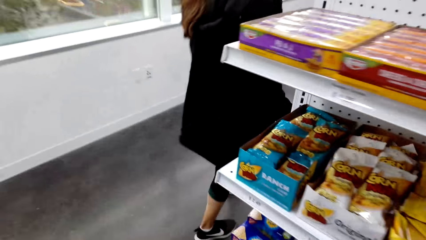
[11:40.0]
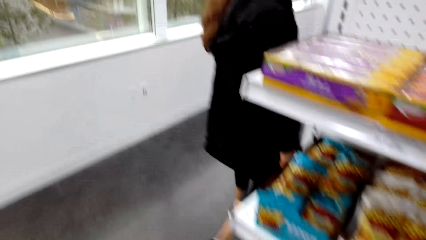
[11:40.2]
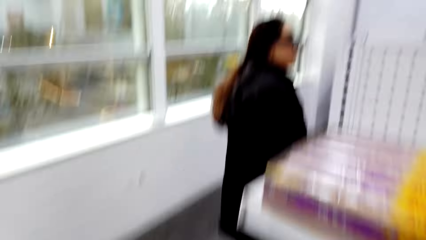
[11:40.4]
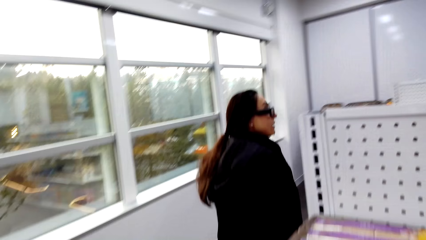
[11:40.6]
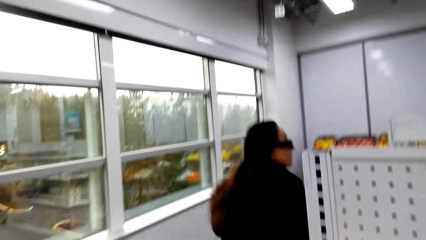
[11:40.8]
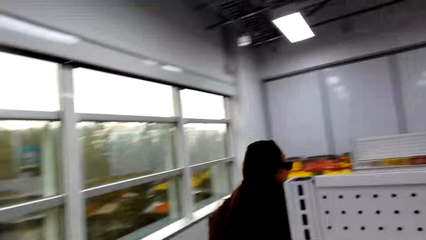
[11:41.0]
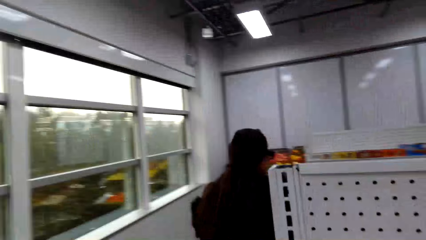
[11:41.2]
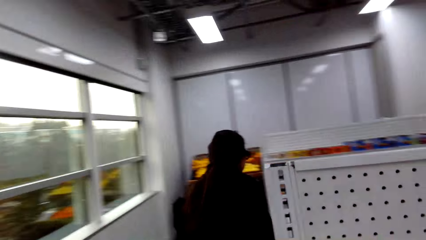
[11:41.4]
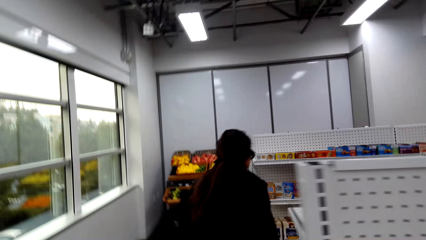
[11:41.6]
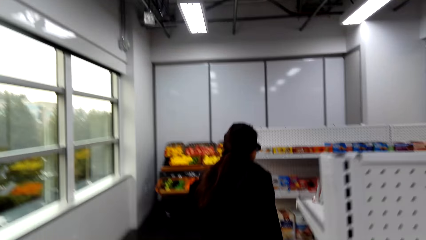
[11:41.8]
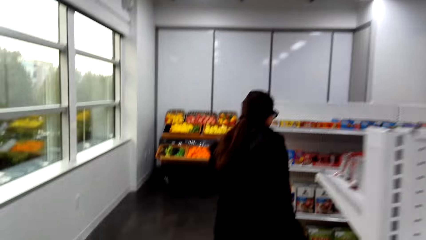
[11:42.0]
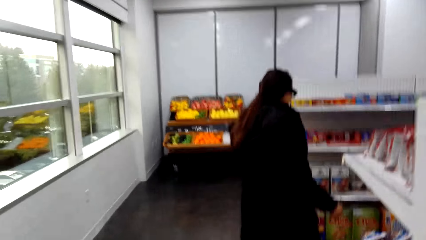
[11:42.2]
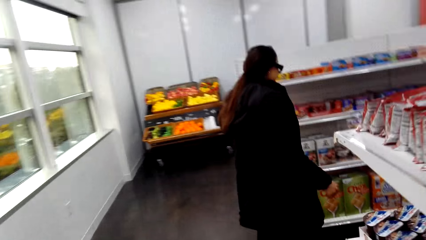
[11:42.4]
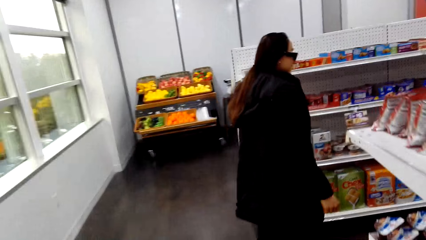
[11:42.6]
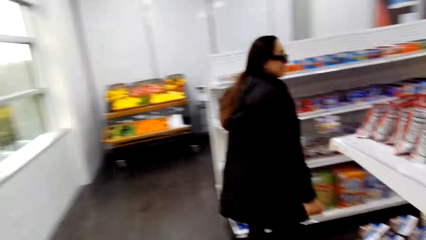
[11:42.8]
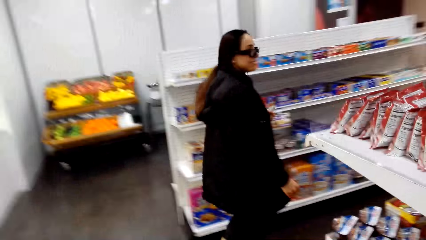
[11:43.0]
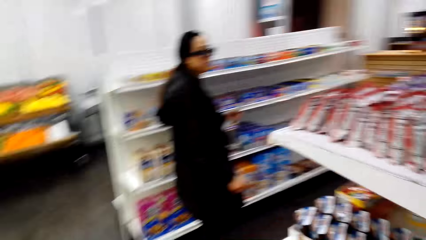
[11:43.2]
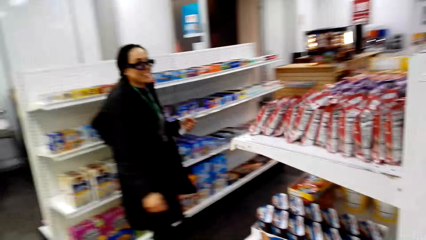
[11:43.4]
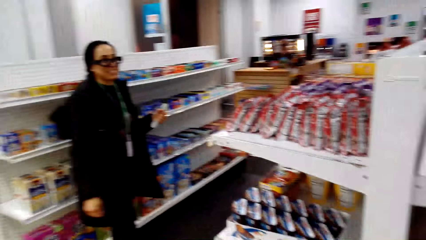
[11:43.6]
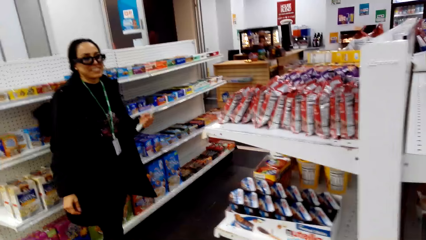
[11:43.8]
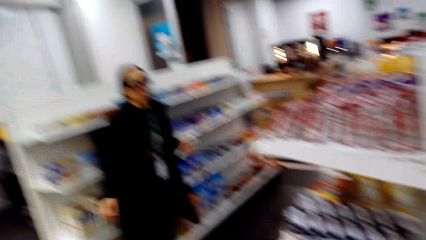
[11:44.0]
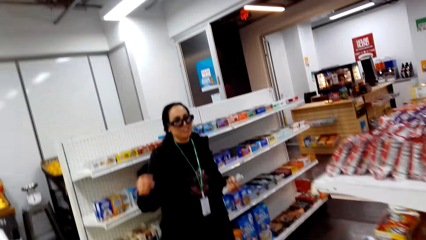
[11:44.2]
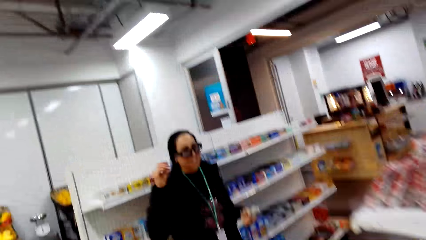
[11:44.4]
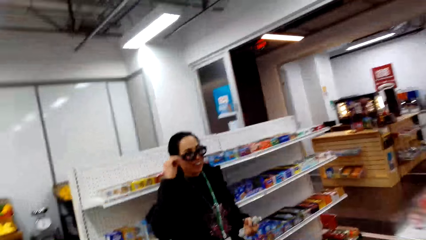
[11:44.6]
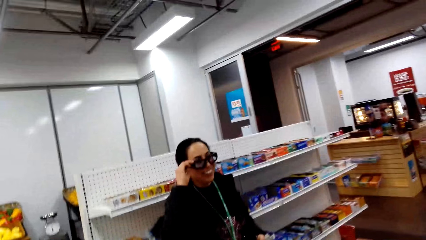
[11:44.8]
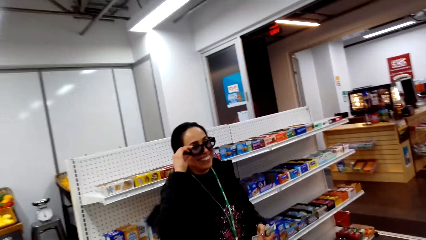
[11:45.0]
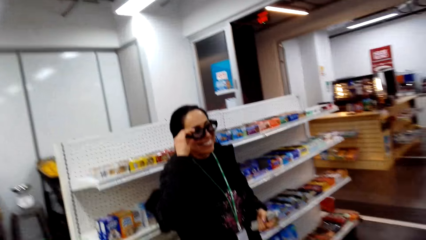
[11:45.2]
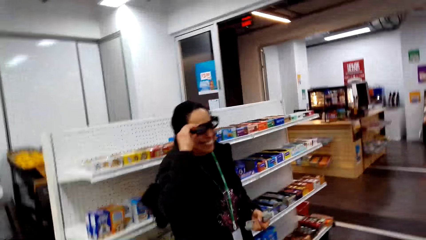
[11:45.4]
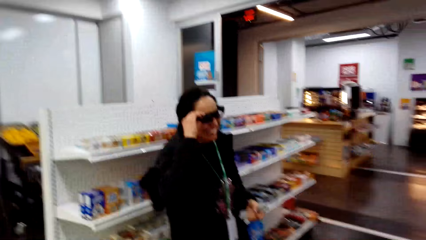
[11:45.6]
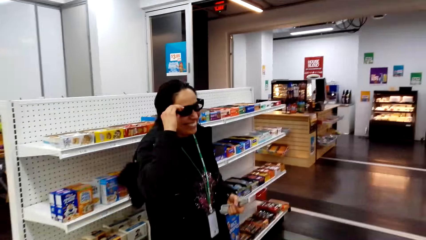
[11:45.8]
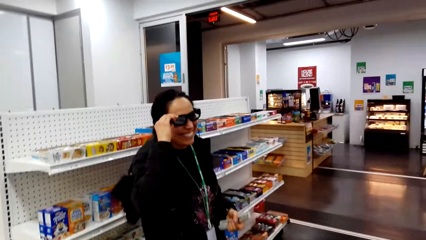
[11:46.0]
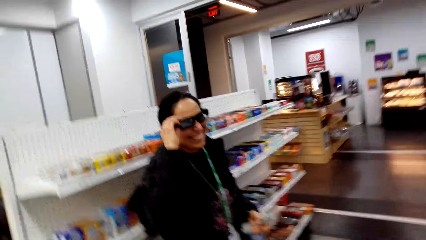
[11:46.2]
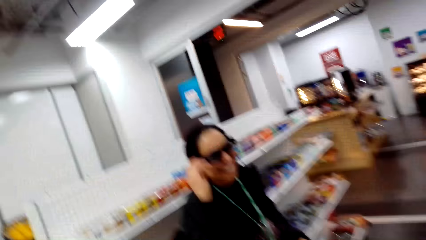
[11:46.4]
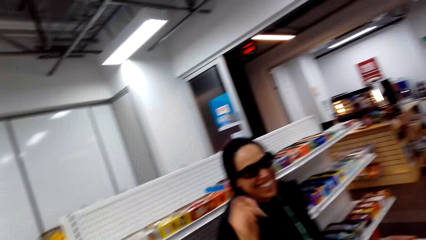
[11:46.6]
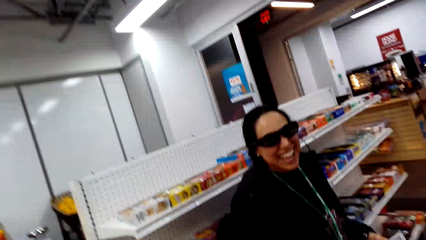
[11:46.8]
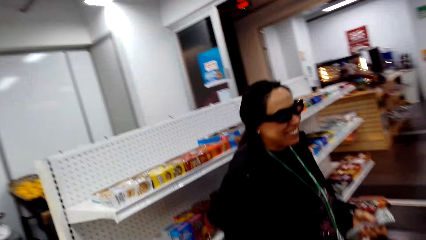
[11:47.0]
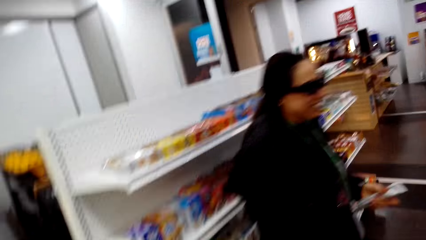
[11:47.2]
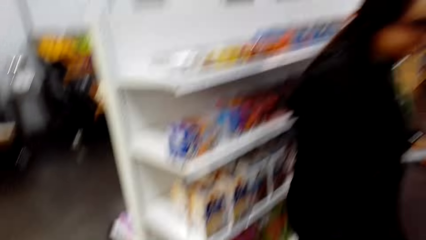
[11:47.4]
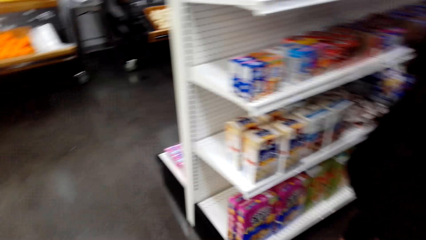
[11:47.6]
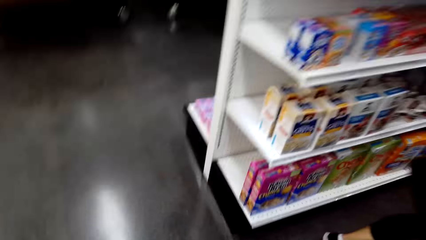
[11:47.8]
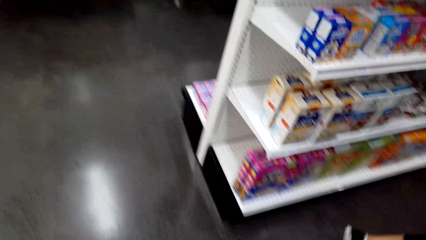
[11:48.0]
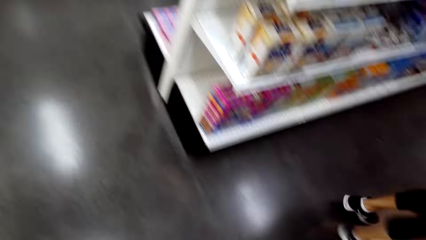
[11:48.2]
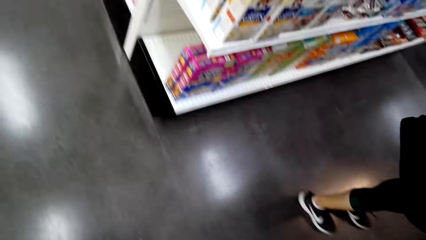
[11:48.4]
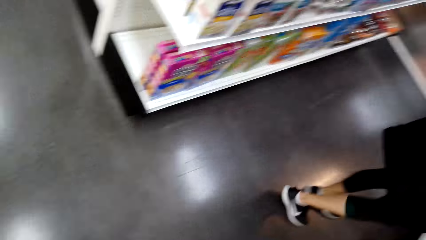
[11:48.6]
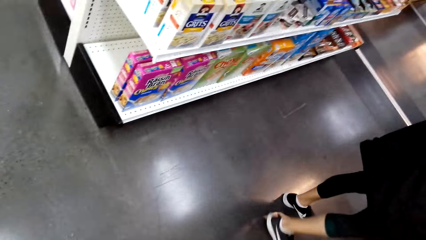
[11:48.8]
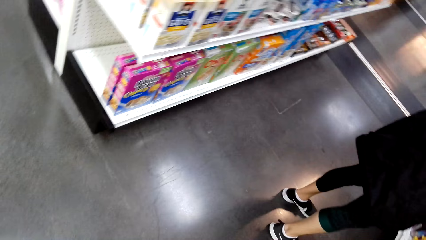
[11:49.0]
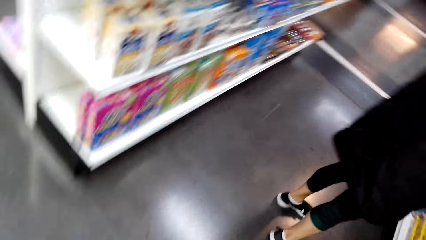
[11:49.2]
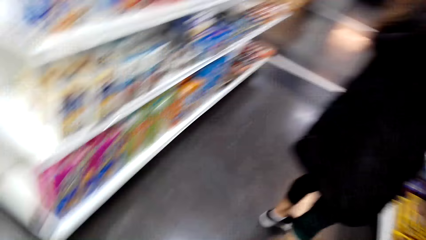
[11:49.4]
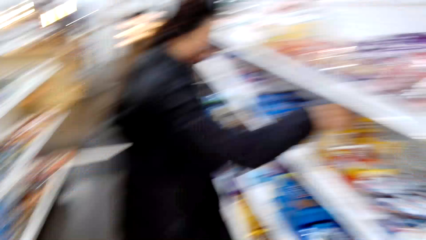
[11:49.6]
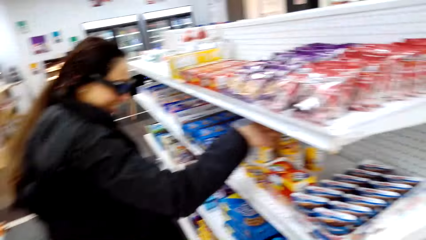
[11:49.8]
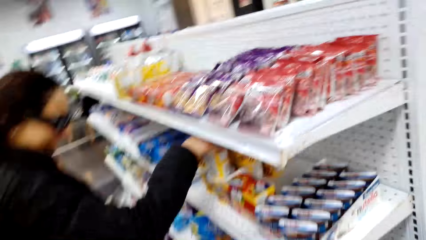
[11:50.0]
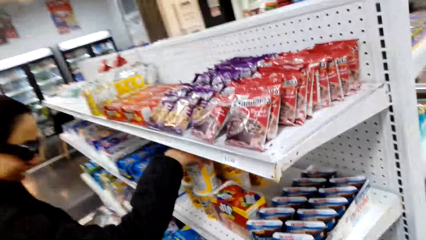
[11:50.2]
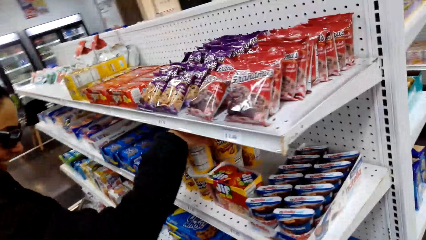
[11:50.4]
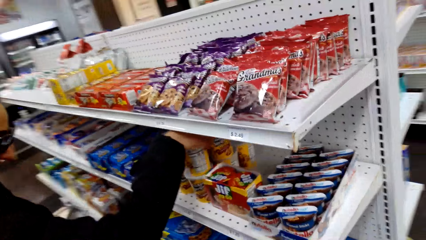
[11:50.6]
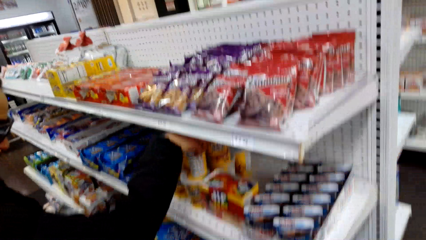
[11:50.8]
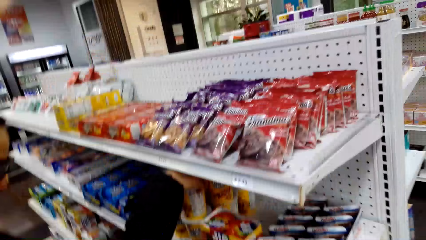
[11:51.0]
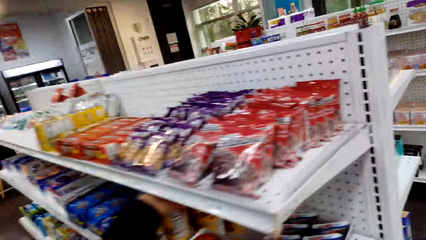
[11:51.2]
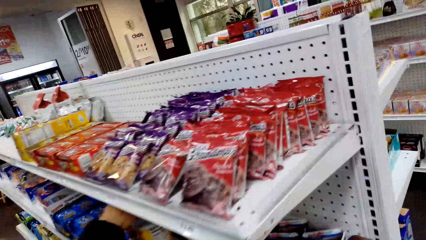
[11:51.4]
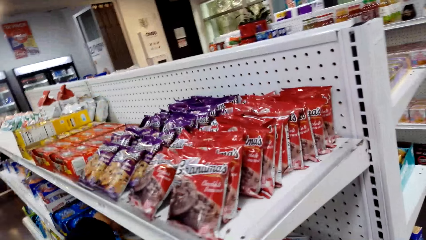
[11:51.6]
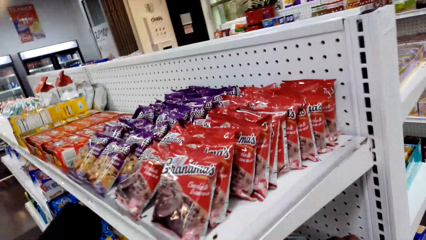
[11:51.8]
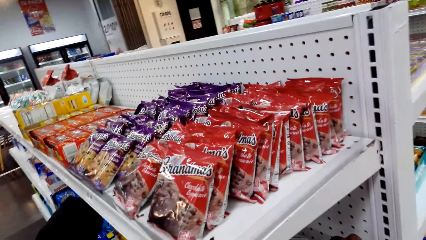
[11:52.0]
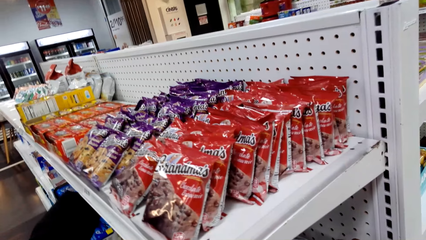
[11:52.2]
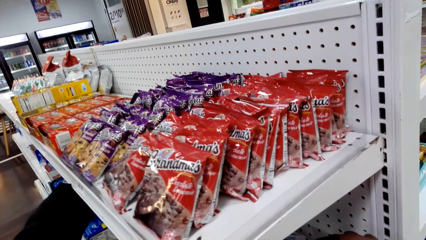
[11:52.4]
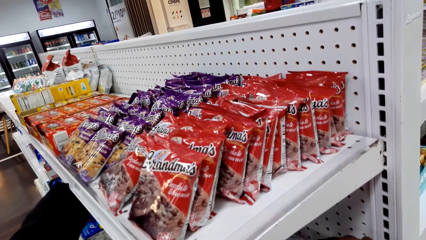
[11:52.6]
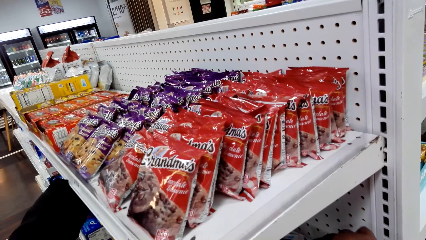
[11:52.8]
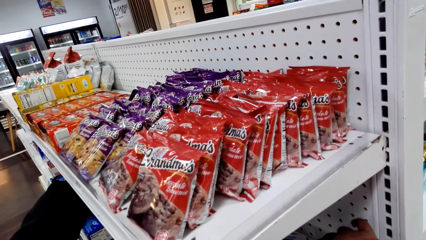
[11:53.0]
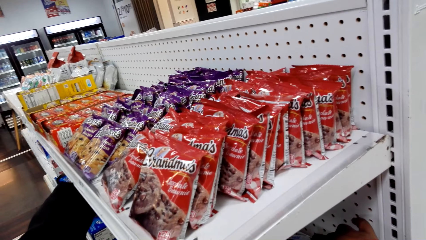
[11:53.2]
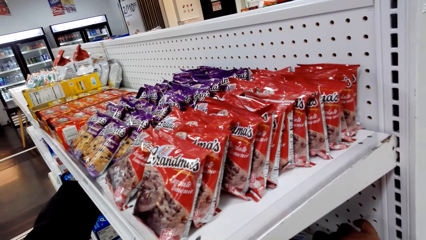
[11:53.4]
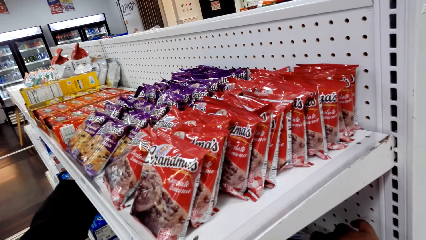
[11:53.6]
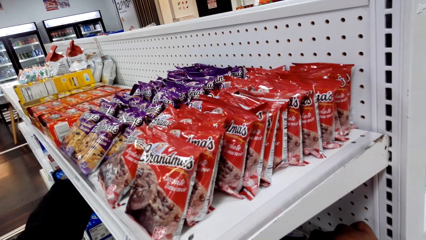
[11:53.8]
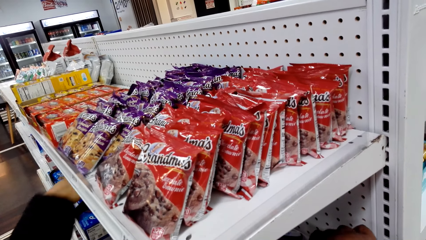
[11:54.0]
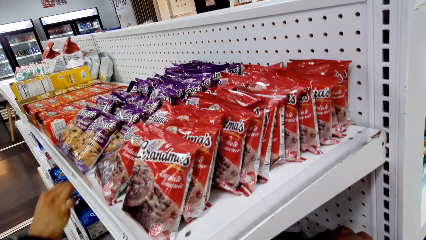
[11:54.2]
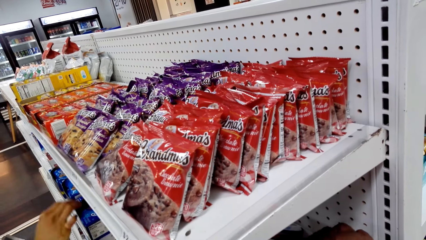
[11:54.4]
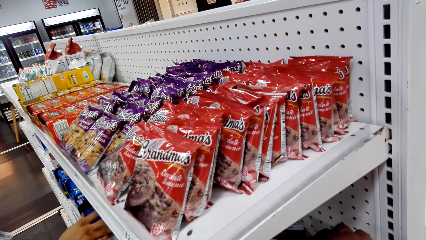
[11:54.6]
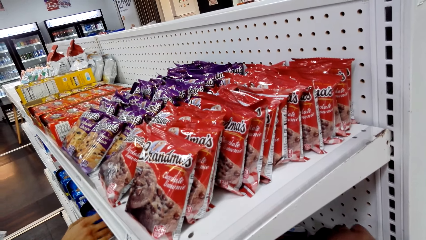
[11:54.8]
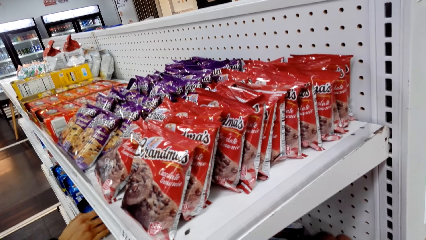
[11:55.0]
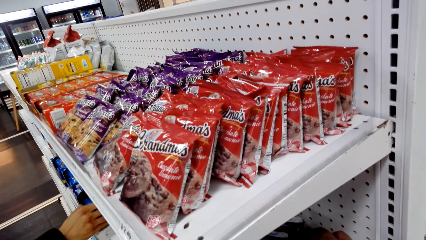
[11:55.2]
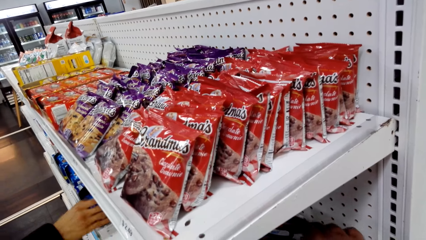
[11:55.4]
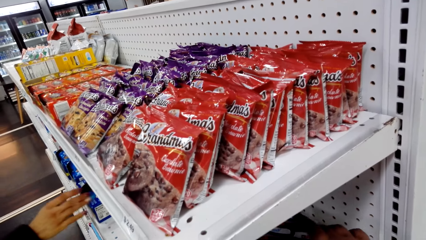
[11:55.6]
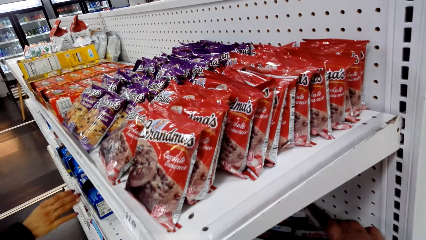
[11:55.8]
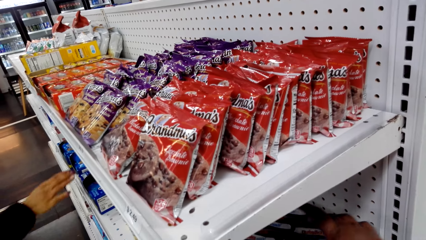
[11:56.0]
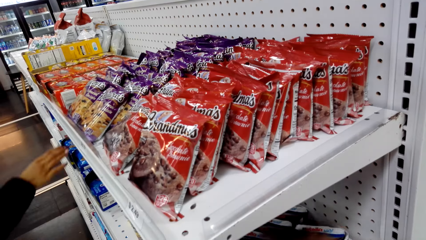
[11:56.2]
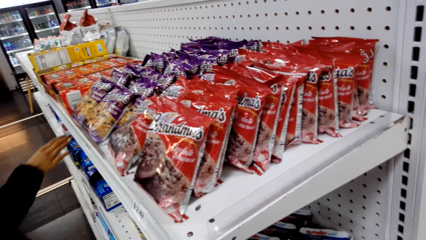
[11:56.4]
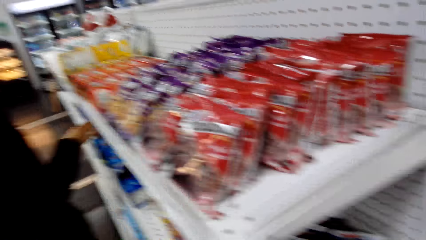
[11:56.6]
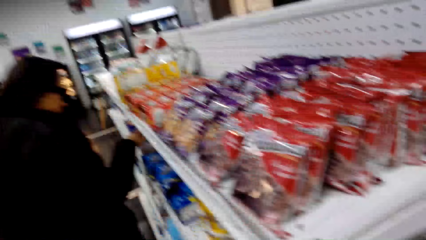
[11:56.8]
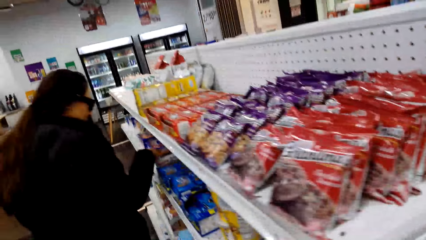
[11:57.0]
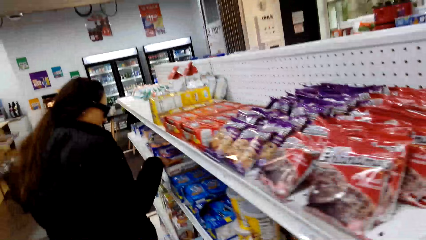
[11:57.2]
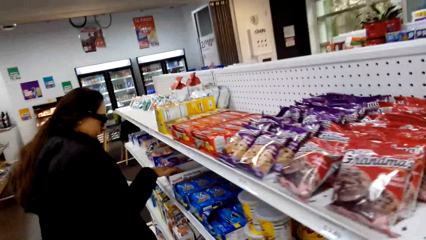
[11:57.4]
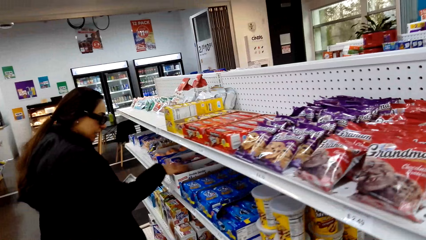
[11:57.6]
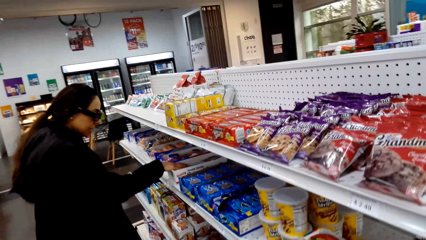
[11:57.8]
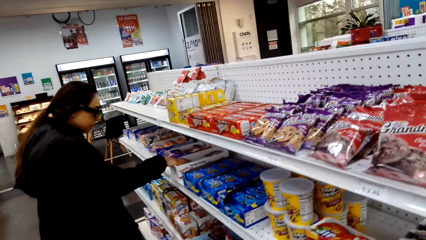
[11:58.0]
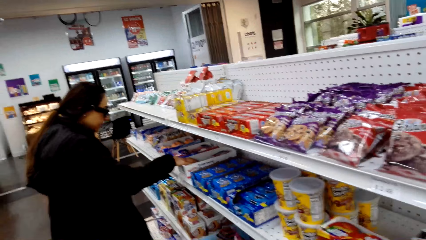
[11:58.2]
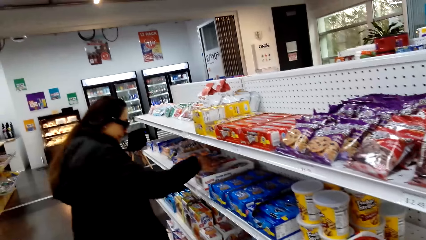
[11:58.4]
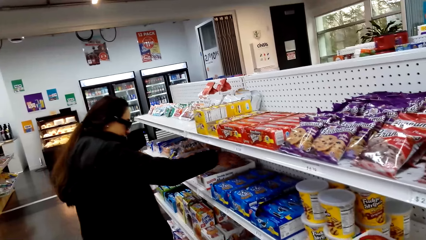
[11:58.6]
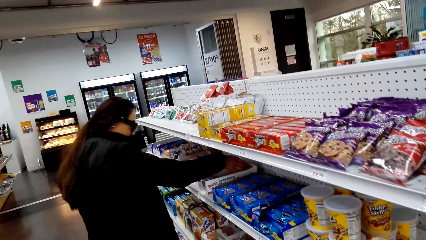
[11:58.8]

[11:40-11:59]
The camera wearer walks around. They converse with a woman. The woman touches the yoghurt on the shelf. The camera wearer looks around. They stare at the shelf.
